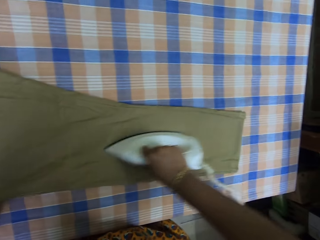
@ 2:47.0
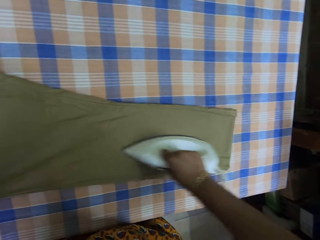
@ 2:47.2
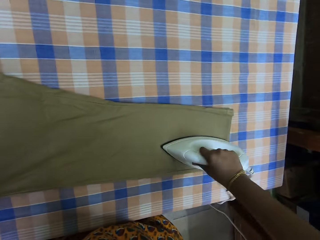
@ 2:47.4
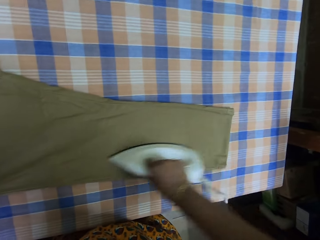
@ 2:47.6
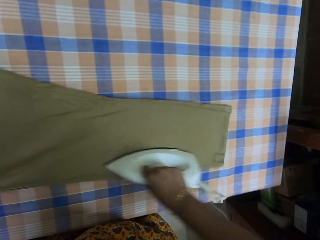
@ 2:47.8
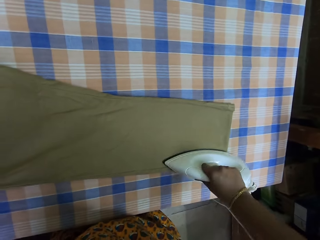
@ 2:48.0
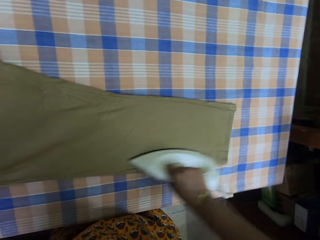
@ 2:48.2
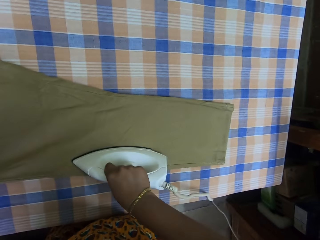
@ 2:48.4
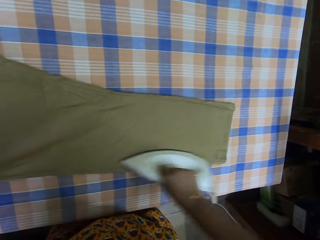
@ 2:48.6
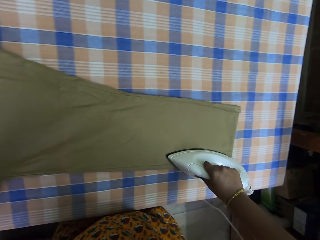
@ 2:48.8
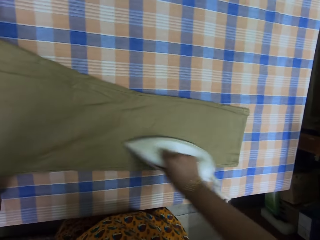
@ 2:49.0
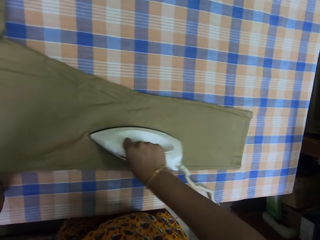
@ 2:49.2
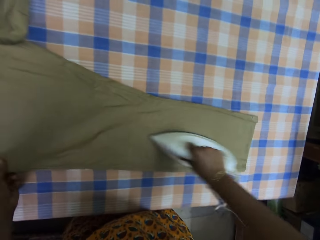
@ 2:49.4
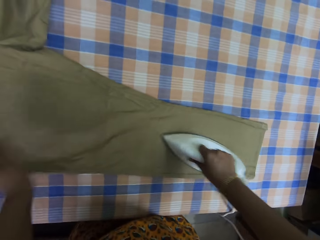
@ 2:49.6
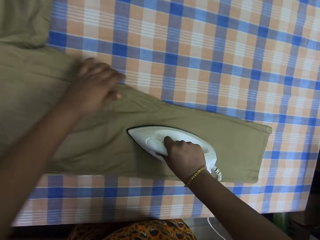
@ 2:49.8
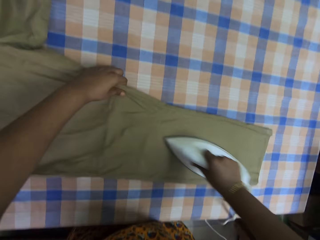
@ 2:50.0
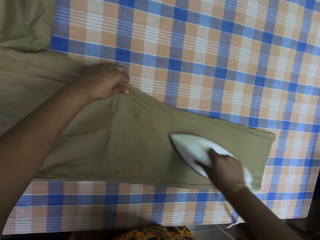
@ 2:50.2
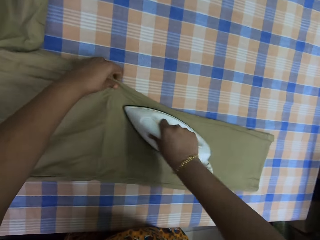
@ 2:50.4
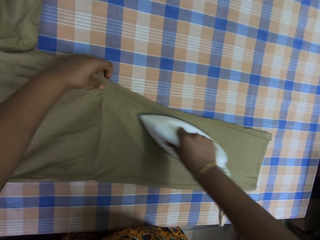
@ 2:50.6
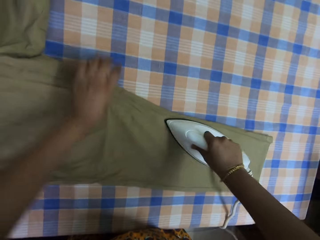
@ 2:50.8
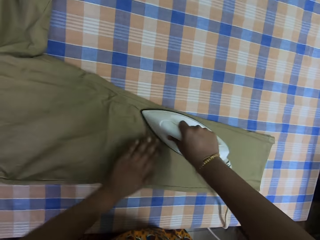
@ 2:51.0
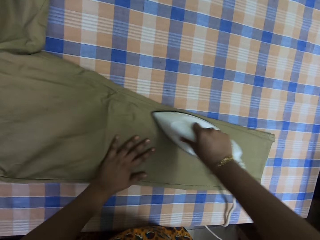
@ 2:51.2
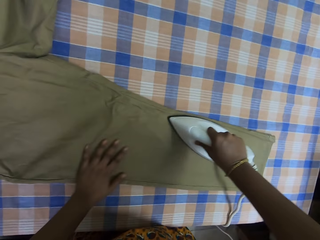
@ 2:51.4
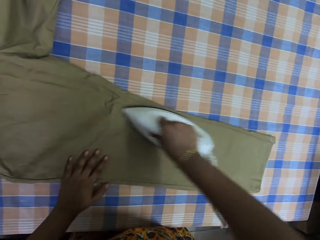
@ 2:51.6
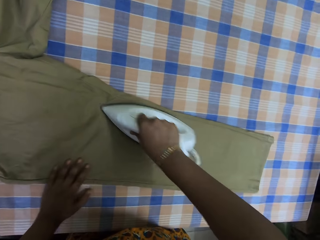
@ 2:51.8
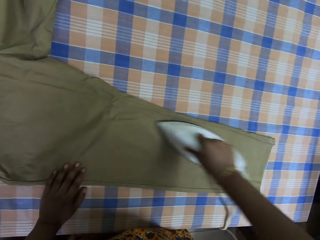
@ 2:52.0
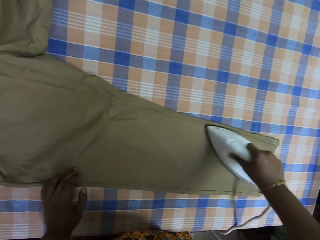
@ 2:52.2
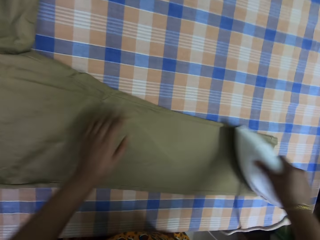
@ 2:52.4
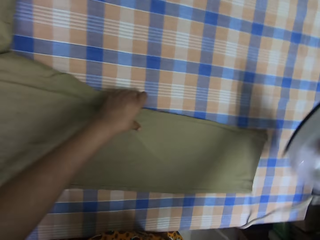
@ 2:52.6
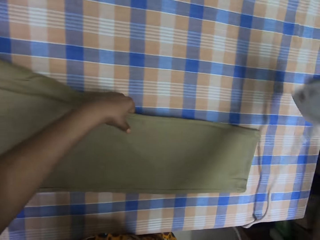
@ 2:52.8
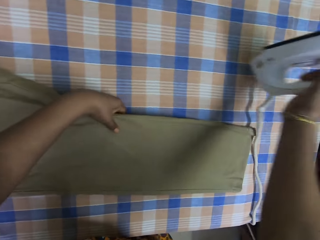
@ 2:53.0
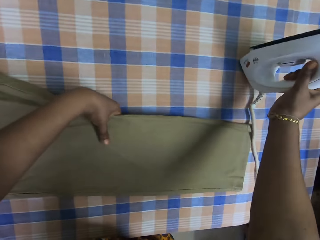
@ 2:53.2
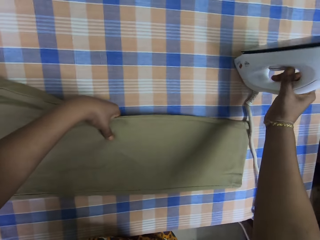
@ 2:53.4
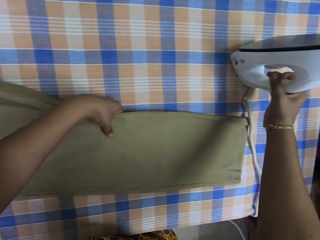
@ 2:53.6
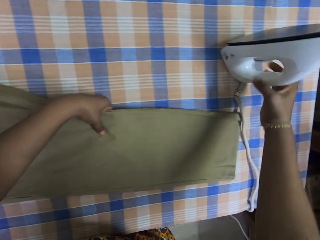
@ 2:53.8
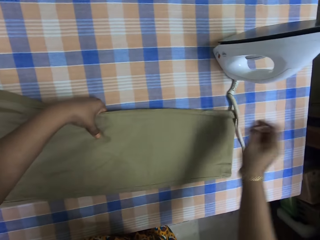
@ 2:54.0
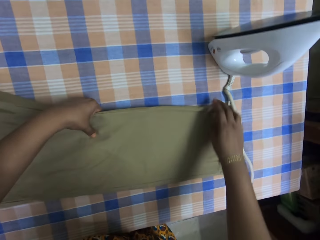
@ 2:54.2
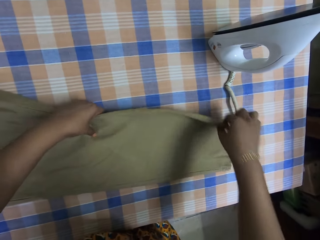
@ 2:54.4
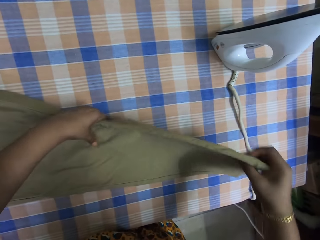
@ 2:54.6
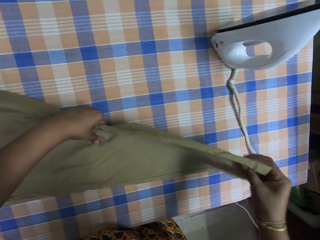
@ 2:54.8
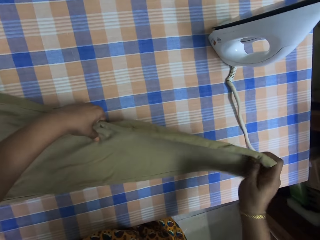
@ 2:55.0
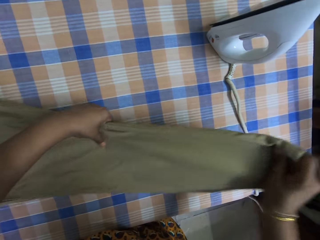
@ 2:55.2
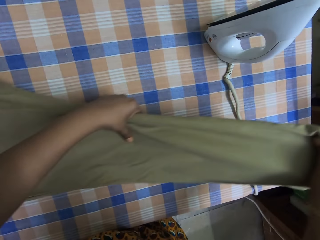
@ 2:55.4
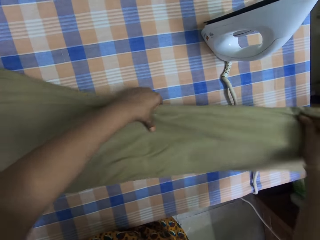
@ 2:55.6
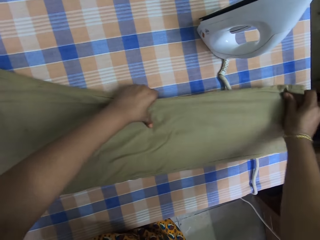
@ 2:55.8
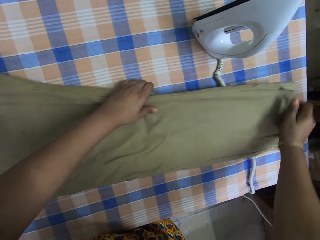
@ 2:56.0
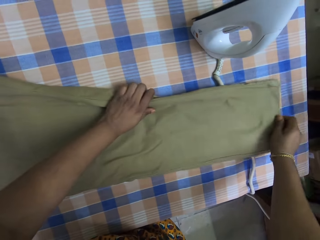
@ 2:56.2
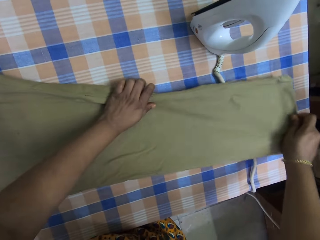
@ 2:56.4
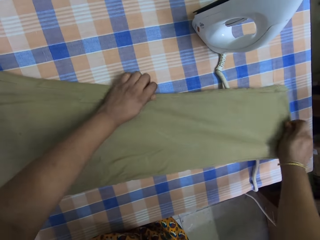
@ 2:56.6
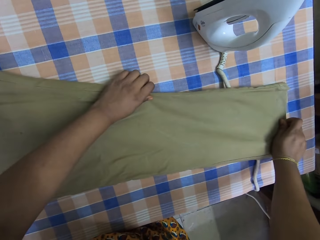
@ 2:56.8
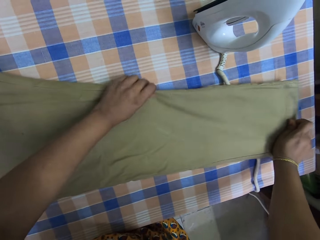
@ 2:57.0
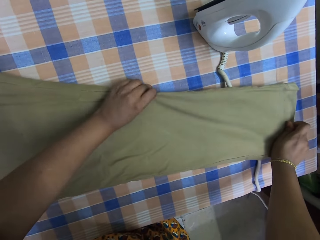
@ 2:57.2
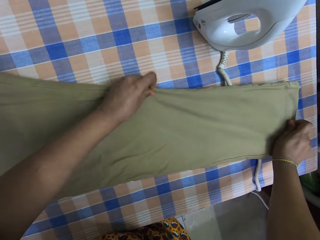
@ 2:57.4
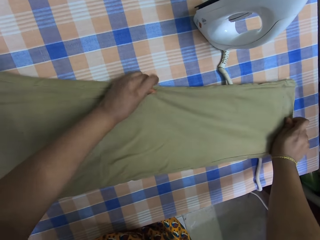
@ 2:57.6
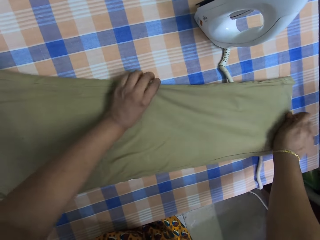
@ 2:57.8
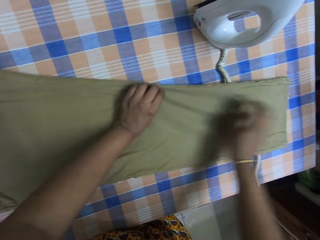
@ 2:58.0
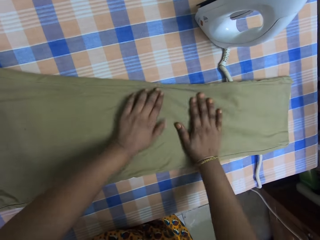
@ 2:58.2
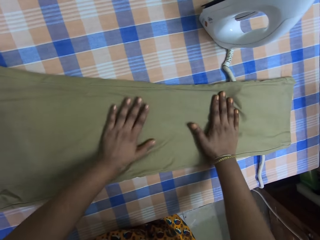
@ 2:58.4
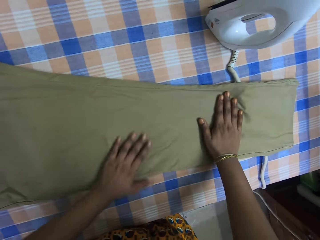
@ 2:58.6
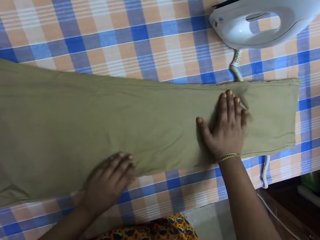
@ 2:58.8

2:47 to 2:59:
The camera wearer irons the trousers with an iron box. They iron the trousers with the iron box again. They straighten the trousers on the table. They put the iron box on the table. They hold the trousers. They straighten the trousers on the table.

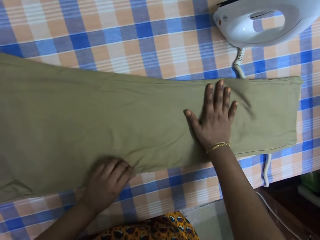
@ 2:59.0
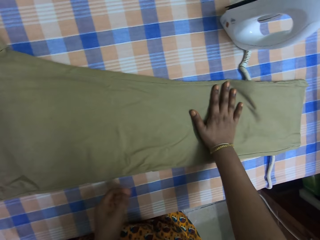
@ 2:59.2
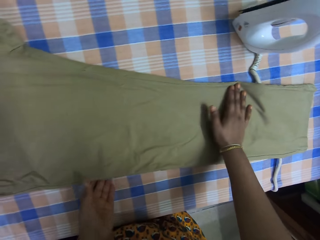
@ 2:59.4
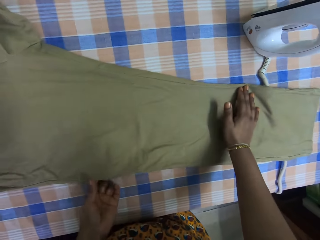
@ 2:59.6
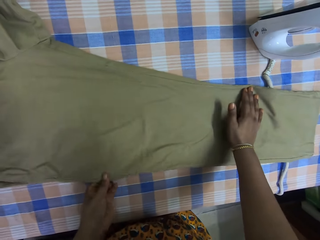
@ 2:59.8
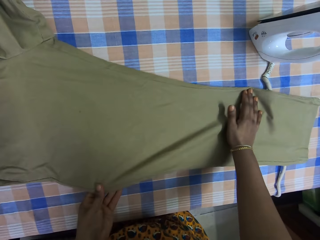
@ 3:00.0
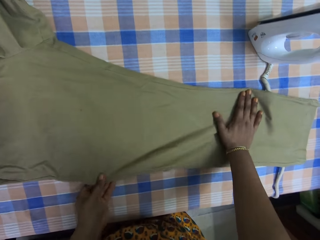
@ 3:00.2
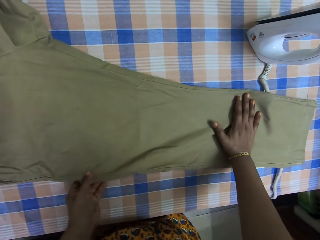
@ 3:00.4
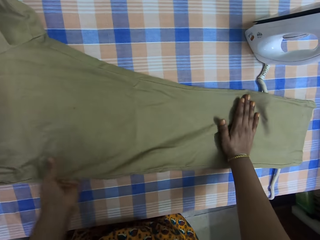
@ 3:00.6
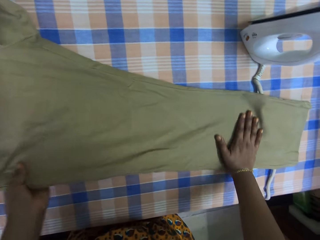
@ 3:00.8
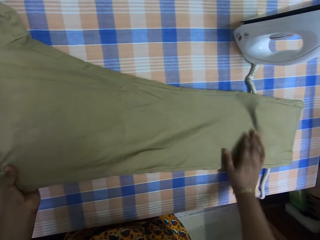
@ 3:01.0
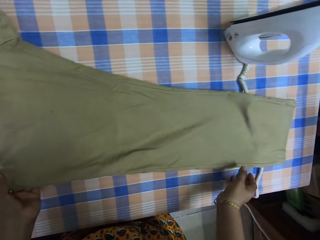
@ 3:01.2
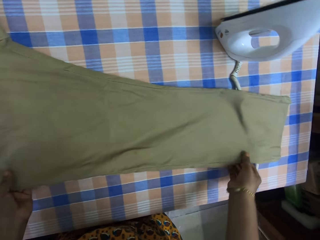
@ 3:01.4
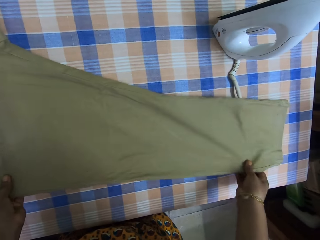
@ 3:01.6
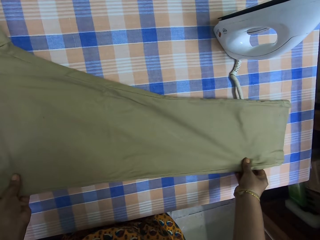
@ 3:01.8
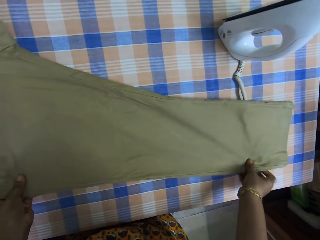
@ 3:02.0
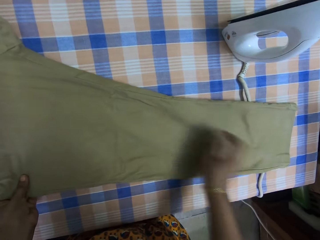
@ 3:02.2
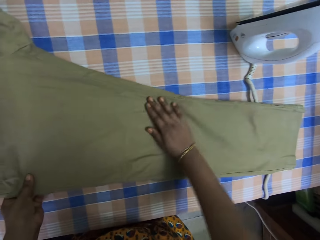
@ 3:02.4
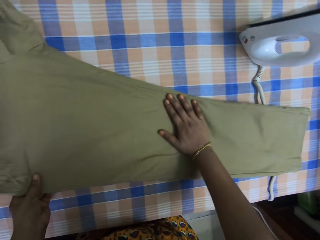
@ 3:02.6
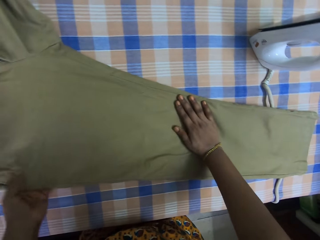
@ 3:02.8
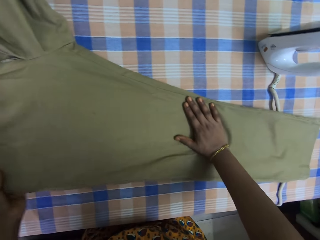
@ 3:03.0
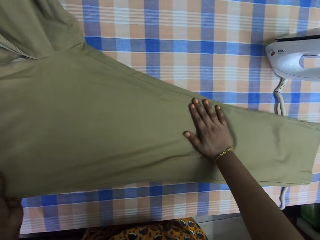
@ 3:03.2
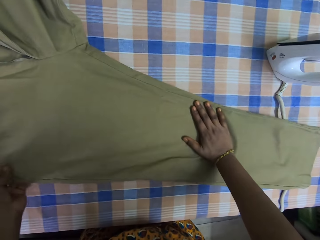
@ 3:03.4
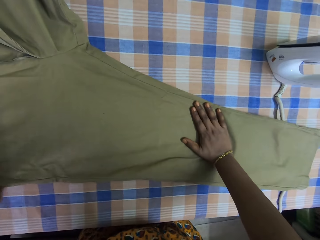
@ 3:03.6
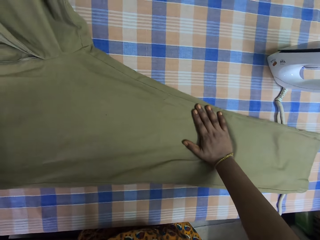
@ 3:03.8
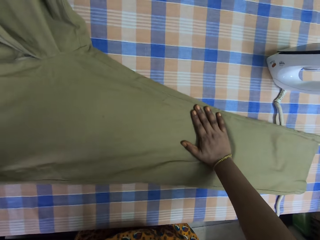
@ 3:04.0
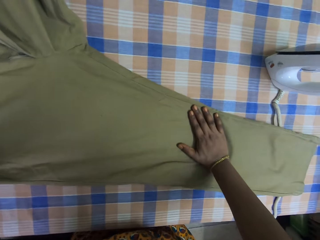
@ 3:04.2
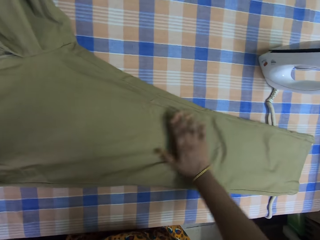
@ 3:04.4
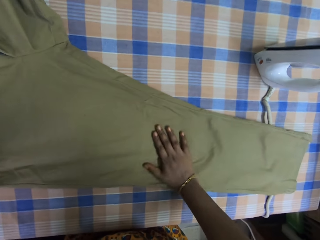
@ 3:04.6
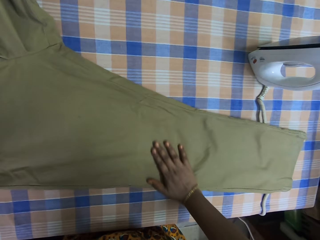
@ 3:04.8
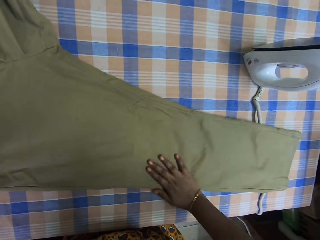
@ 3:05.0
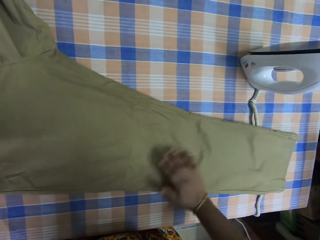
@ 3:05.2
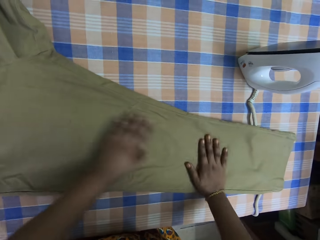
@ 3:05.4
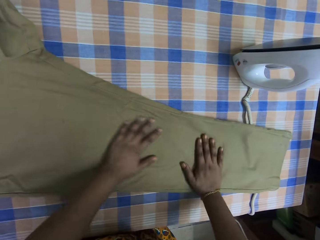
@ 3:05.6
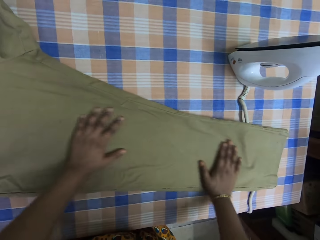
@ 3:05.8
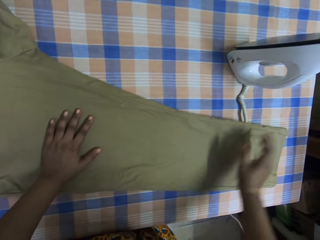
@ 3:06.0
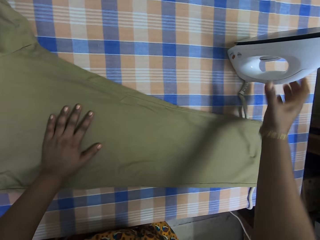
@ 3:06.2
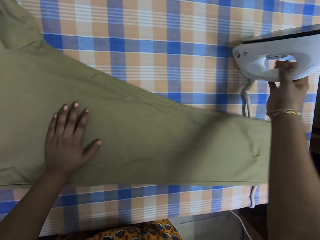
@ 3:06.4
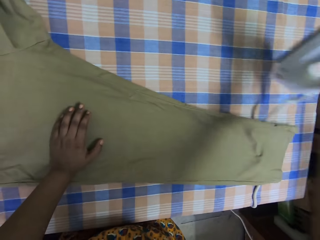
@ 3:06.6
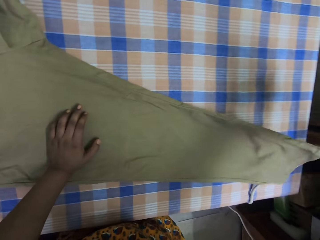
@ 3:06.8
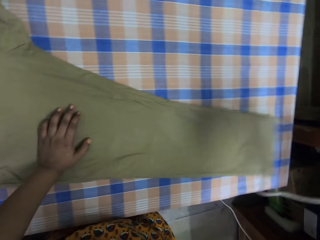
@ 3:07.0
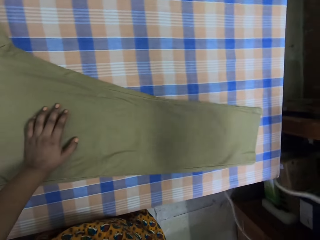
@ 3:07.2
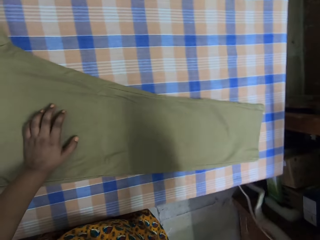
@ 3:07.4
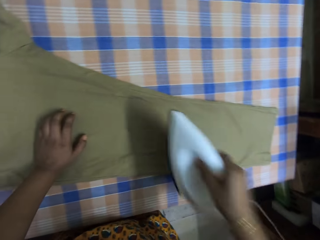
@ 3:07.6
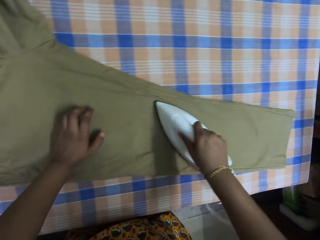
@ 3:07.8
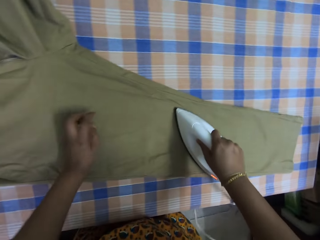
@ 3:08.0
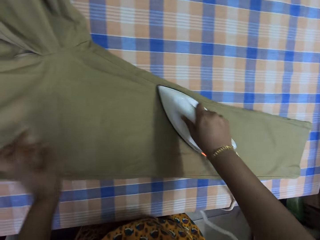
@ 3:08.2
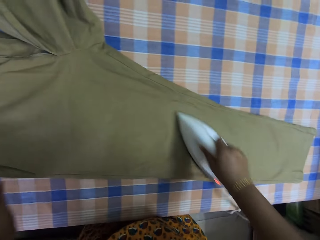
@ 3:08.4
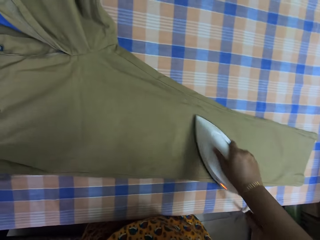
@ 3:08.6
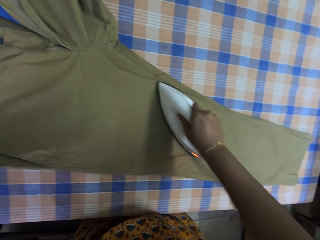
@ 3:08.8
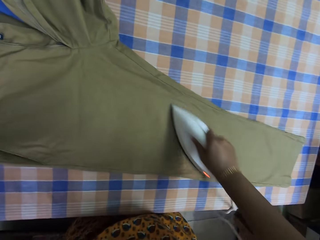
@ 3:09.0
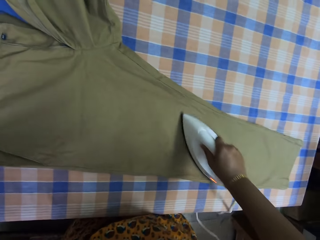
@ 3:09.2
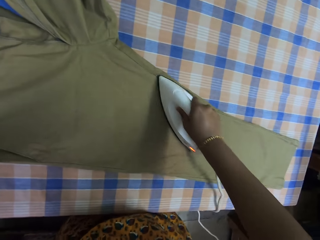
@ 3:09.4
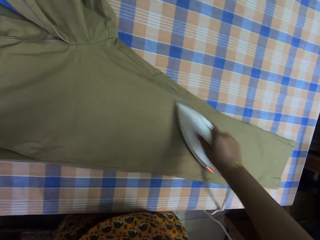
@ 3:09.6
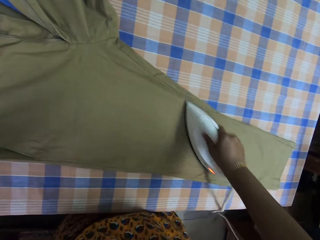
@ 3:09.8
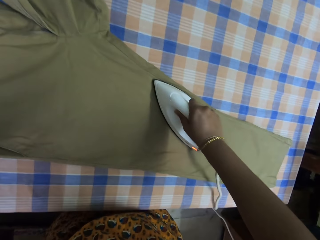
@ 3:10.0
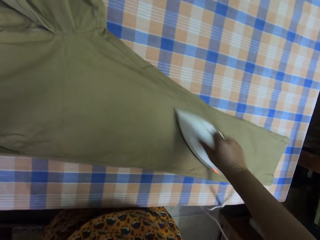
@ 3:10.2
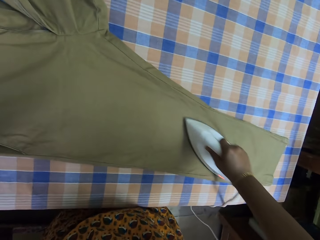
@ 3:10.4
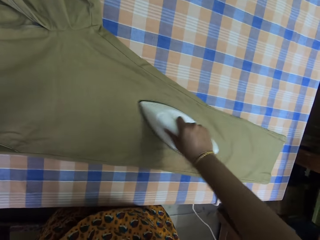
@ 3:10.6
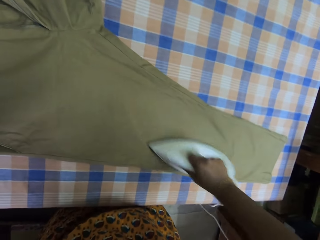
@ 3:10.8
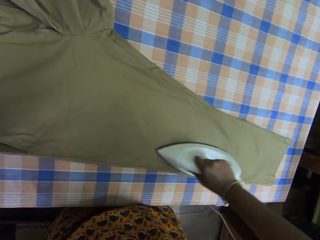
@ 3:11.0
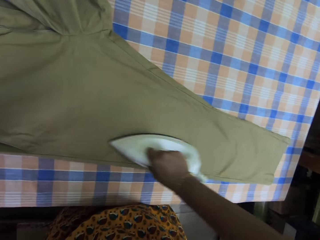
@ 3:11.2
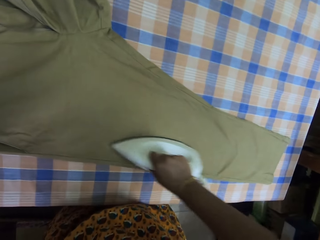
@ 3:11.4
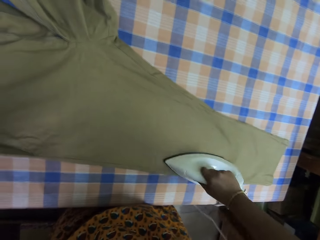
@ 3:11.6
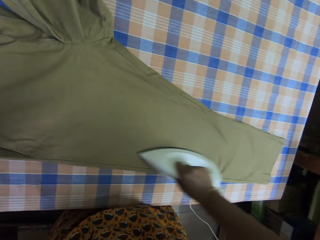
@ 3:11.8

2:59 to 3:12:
The camera wearer takes an iron or iron box from the table. They iron the trousers with the iron box.
